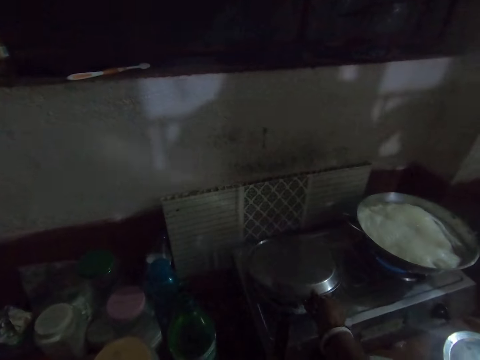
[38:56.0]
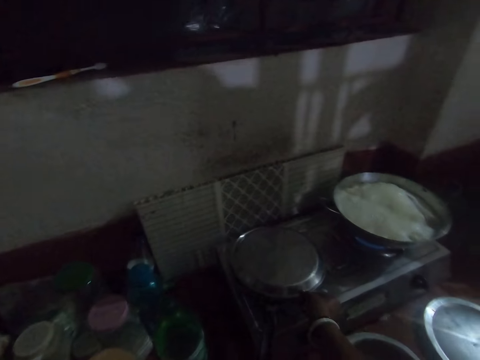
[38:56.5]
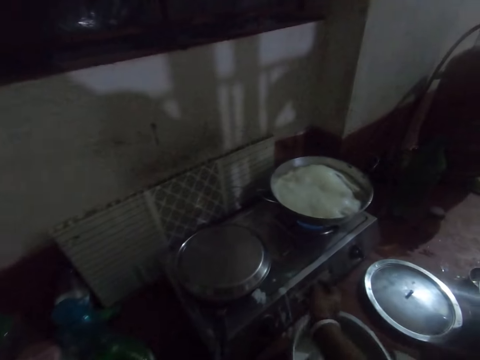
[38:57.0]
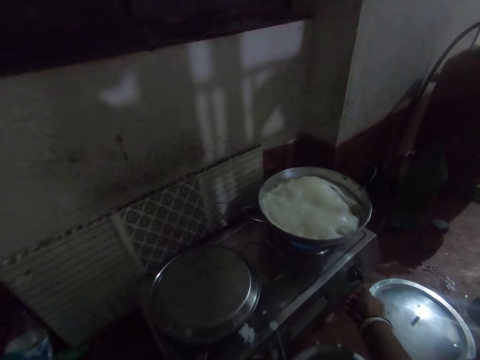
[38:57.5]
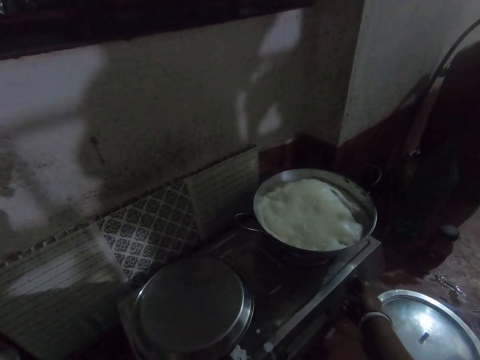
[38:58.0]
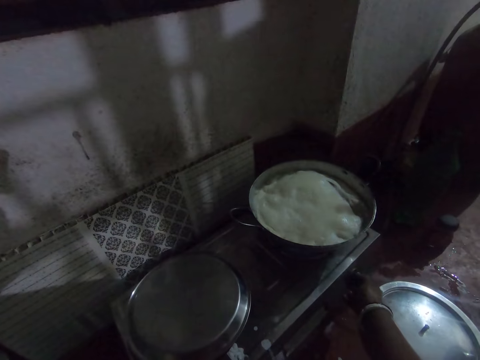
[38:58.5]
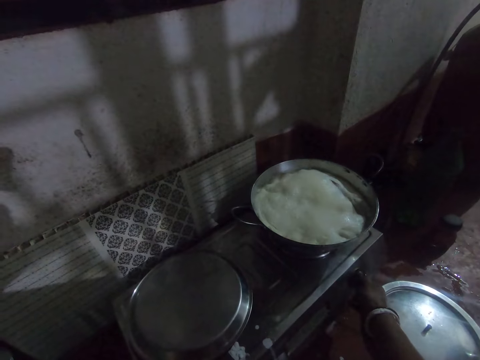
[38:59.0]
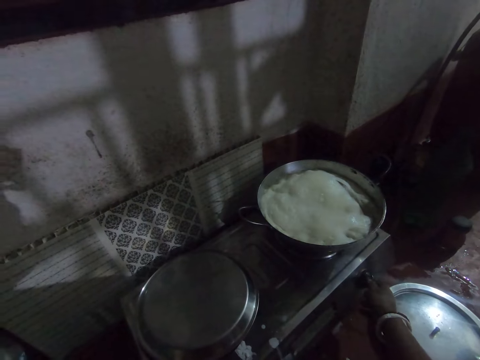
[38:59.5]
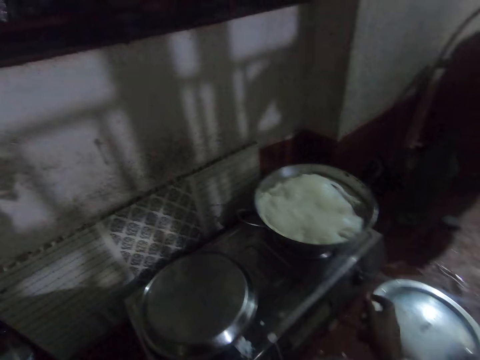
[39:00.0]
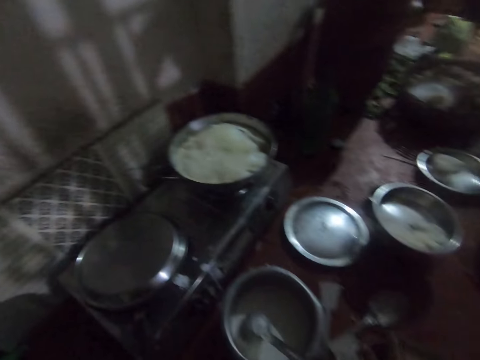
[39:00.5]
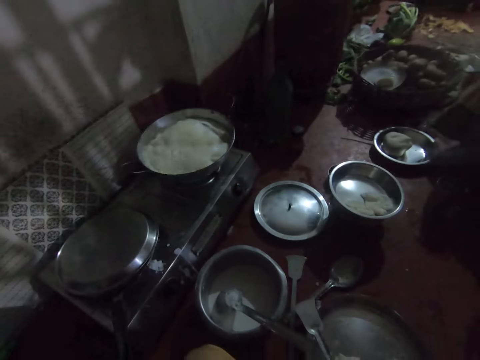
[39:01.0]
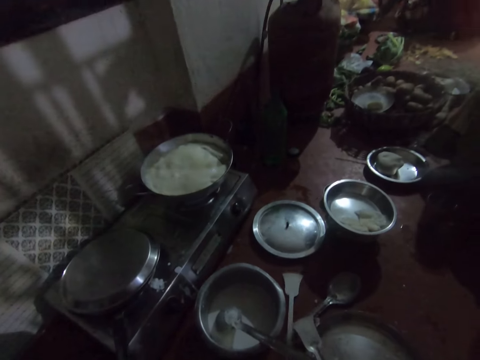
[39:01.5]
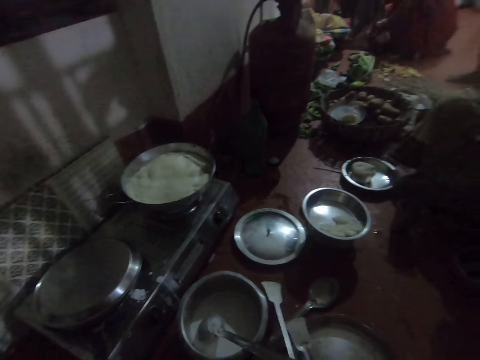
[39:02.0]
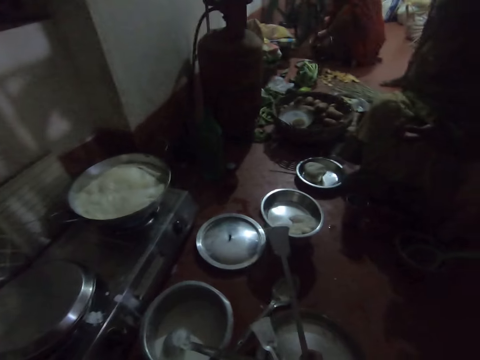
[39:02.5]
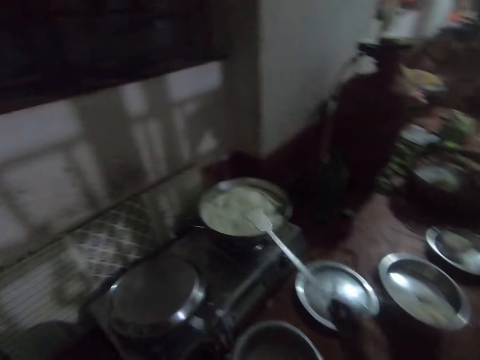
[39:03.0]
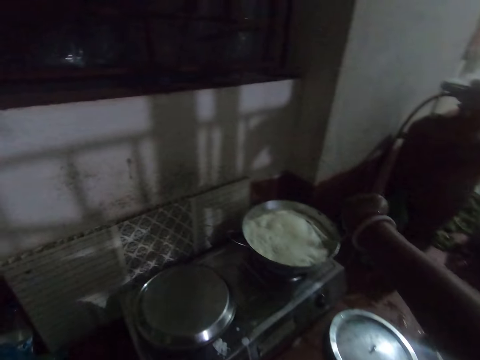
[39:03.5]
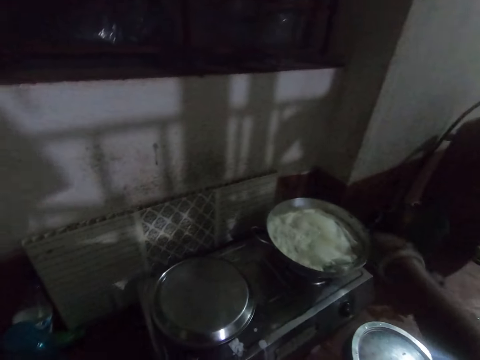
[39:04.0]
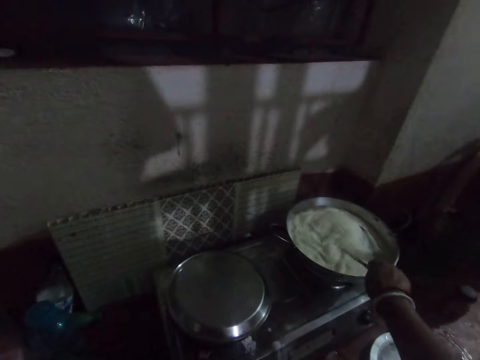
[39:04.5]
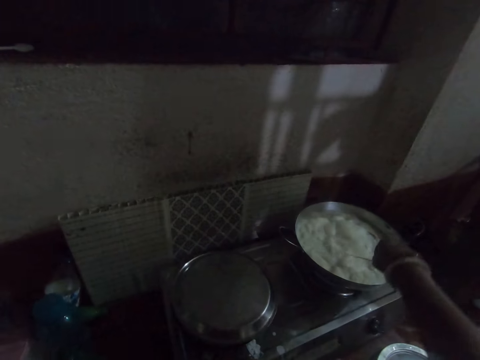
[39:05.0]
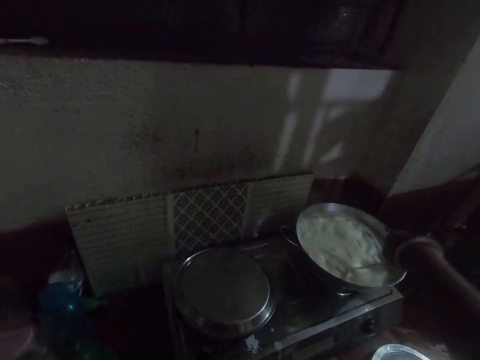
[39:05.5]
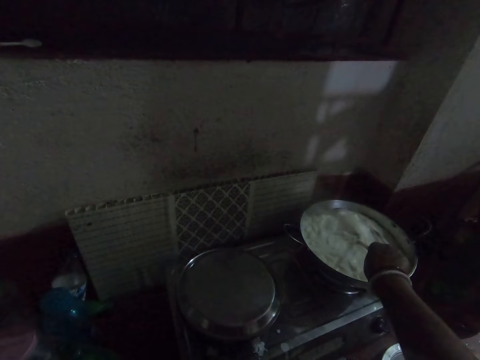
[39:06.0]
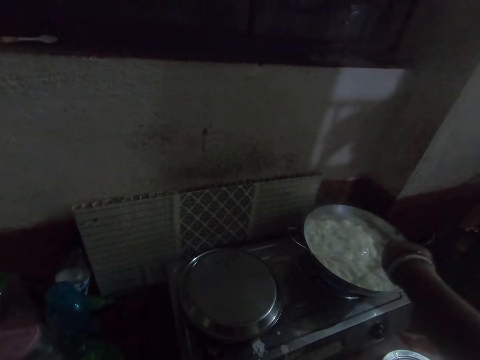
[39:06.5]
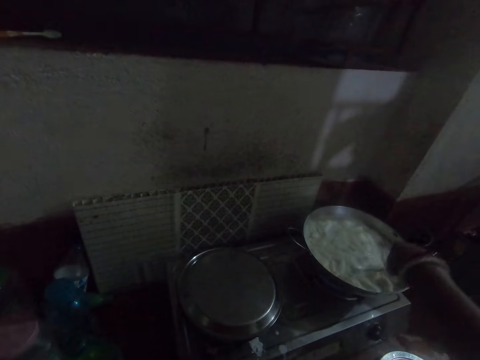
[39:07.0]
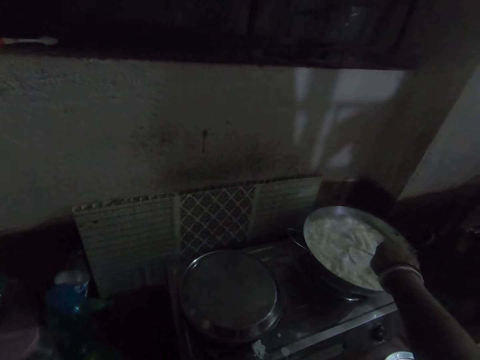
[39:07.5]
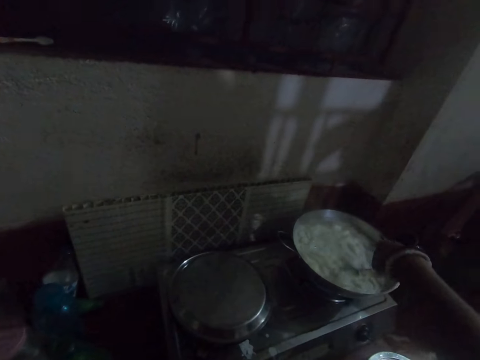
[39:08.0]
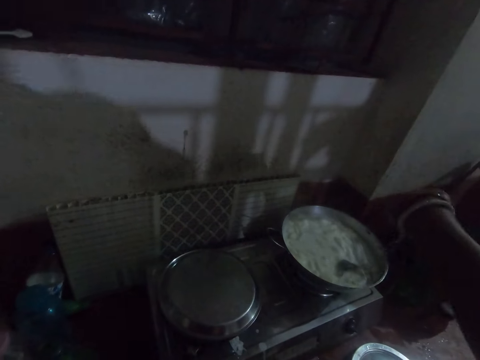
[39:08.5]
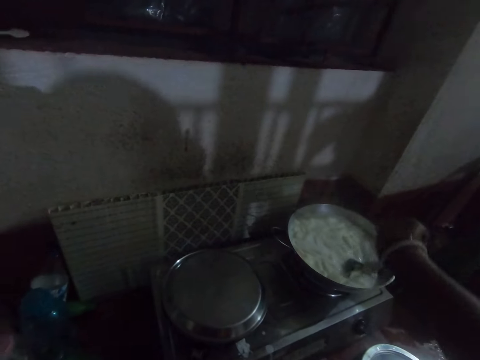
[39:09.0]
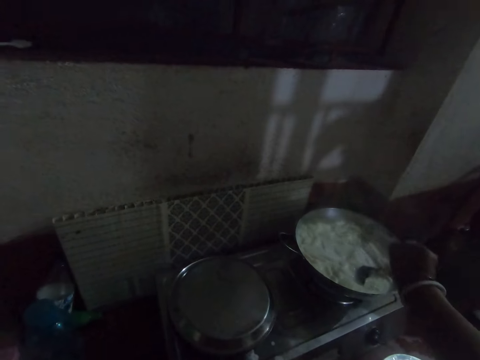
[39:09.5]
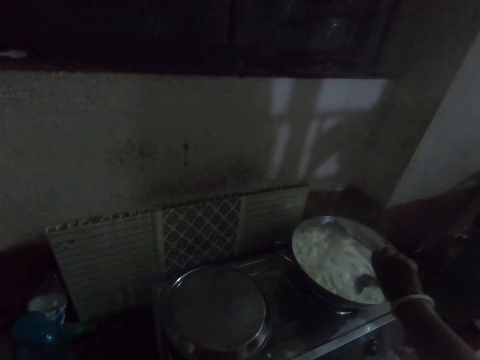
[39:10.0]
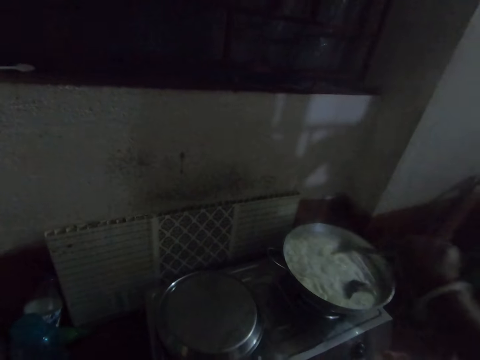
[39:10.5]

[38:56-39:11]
The camera wearer turns a knob on a stove with her right hand. She picks a spatula from a pan with her right hand. She stirs the milk.

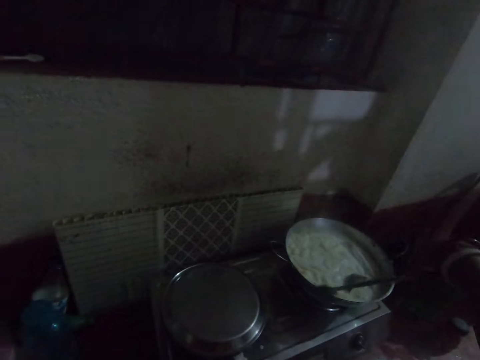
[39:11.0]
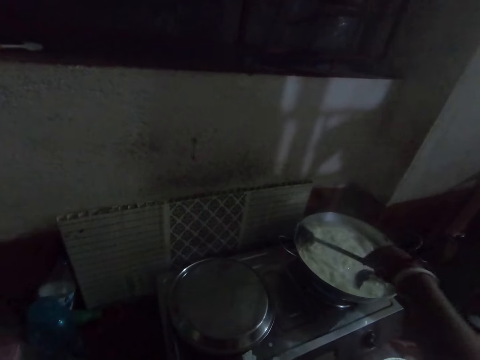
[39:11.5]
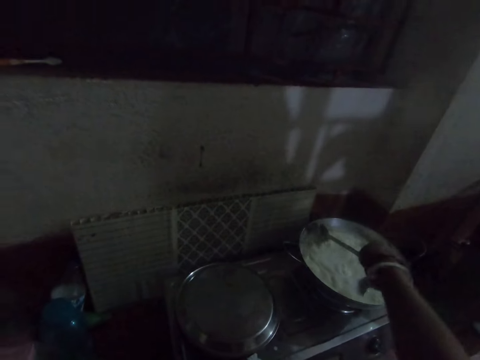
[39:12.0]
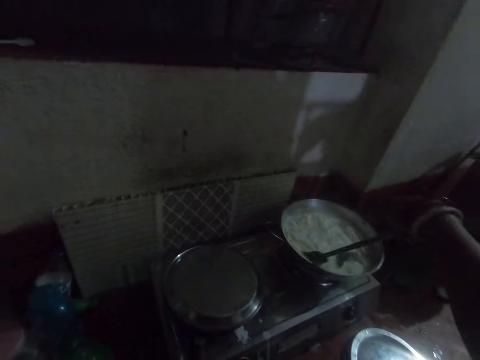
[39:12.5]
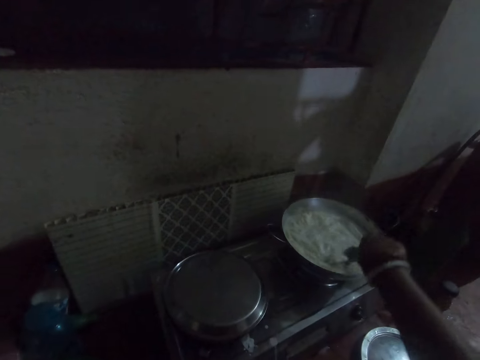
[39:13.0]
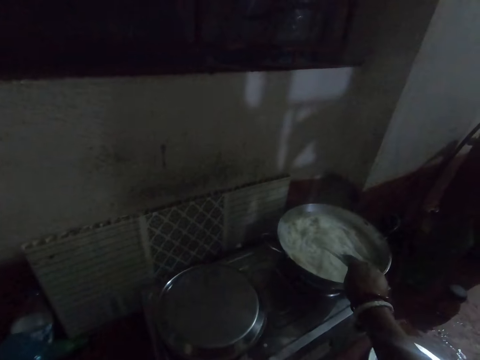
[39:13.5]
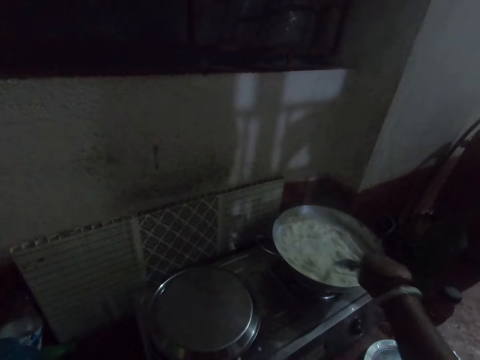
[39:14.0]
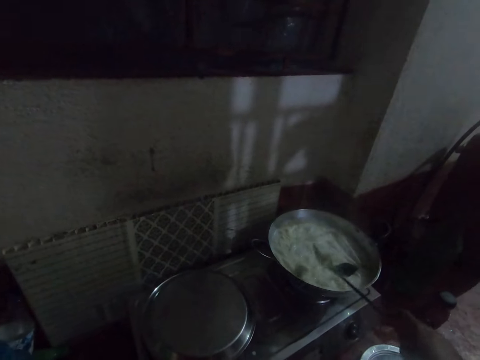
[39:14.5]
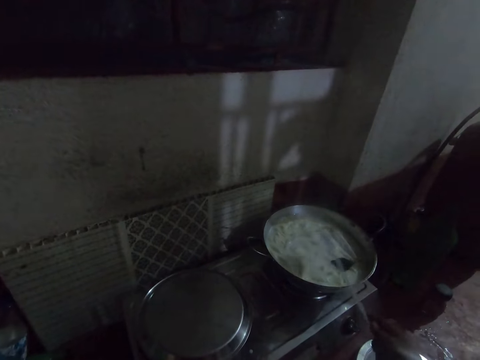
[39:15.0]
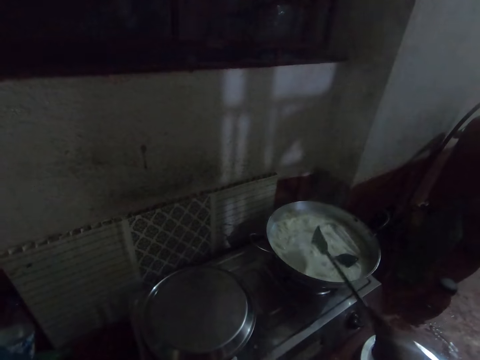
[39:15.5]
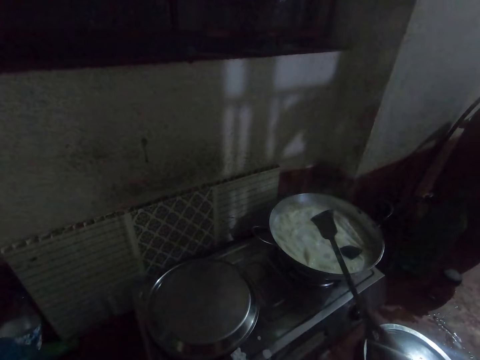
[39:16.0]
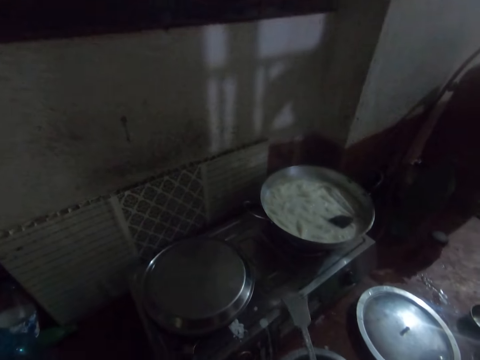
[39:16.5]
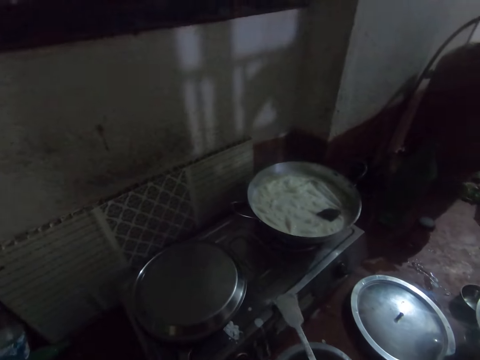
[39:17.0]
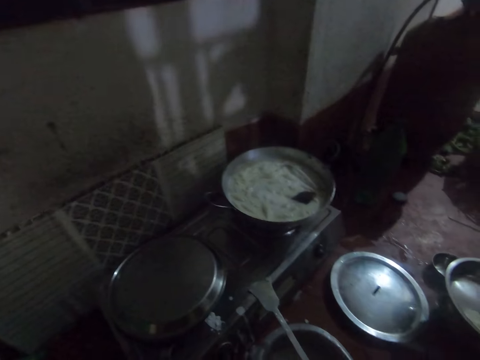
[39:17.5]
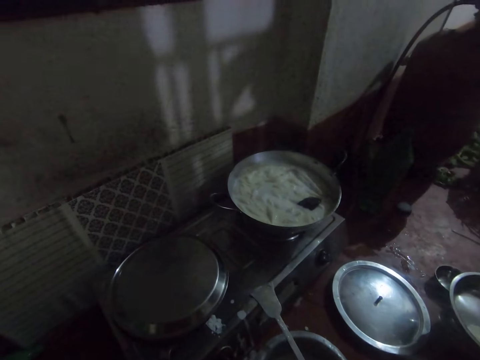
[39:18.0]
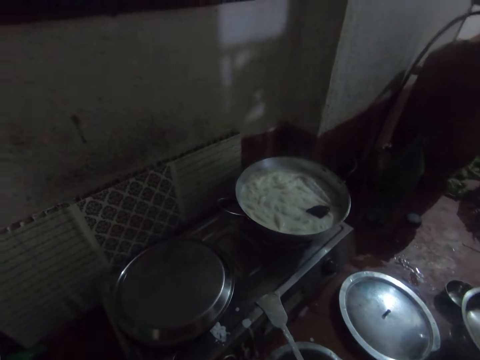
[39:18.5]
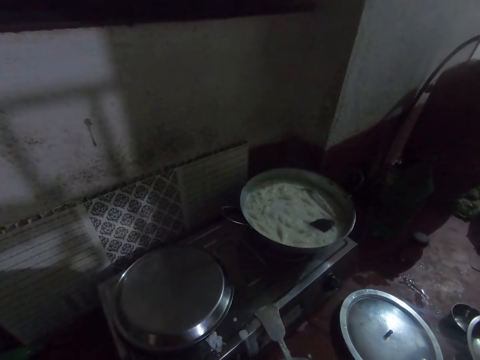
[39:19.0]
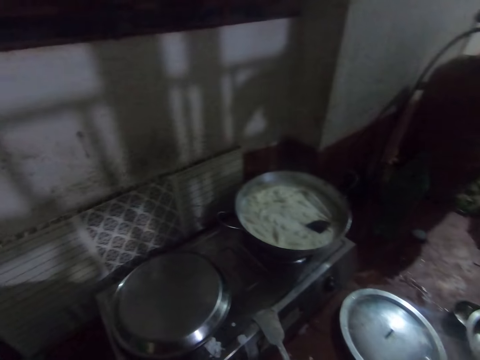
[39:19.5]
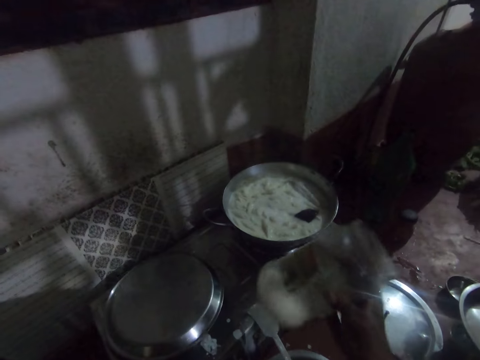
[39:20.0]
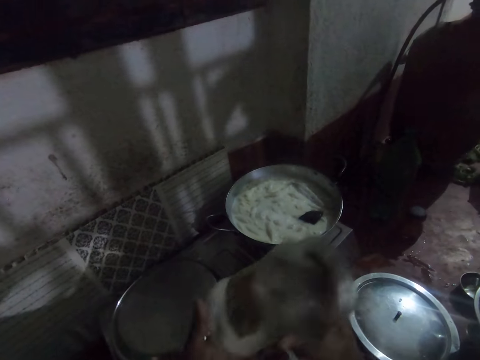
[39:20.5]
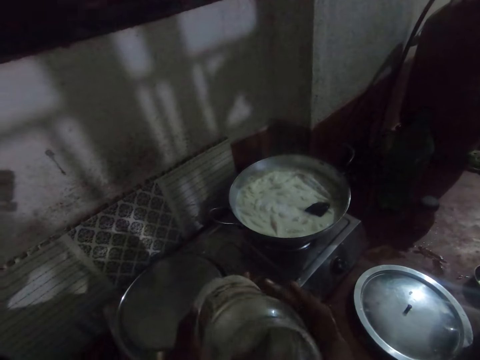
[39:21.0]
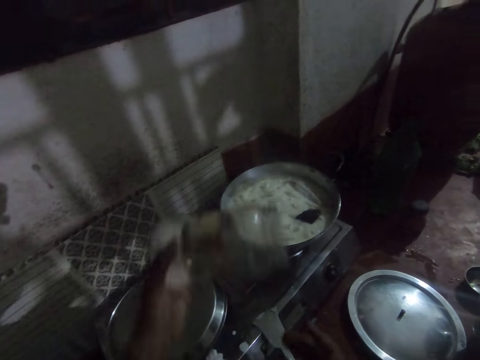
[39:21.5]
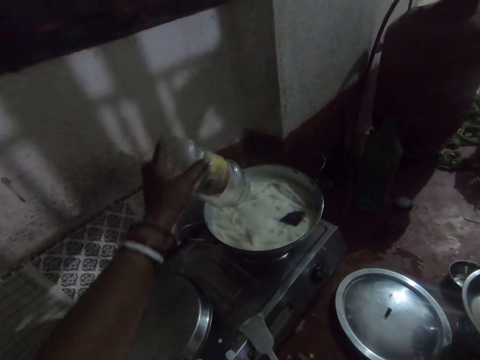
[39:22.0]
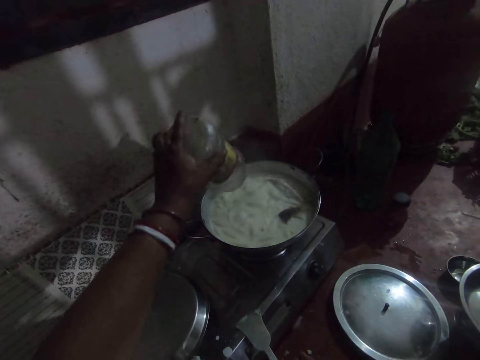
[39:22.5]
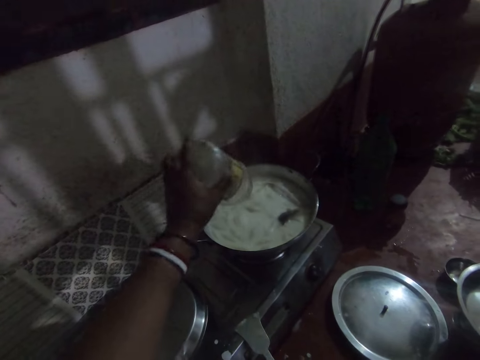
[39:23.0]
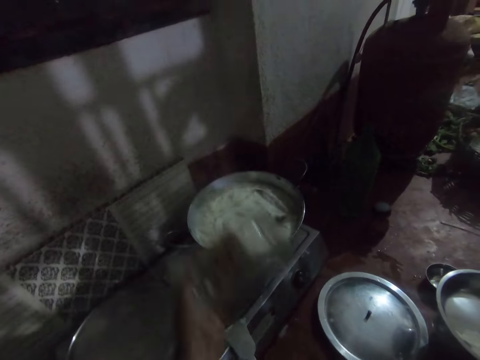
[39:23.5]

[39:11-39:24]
The camera wearer strains the spatula. She drops the spatula on the stove. She picks a sugar container from the floor with her right hand. She shakes the sugar container. She holds the container. She passes the sugar container to her left hand. She pours sugar into the milk in the cooking pot.
